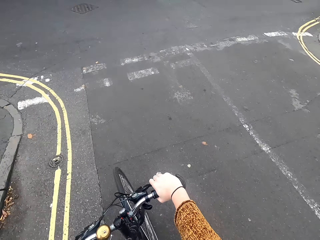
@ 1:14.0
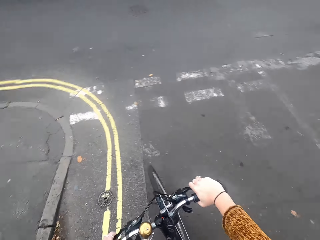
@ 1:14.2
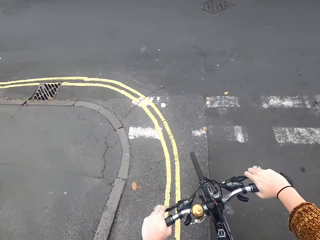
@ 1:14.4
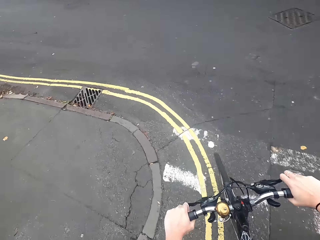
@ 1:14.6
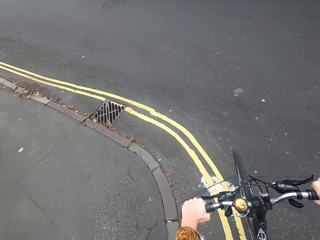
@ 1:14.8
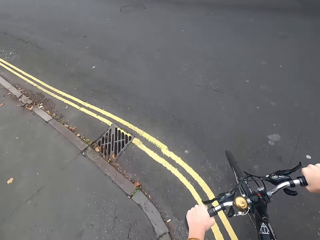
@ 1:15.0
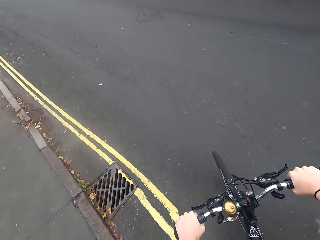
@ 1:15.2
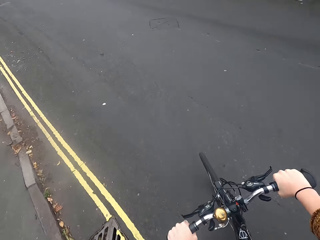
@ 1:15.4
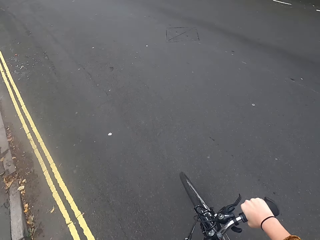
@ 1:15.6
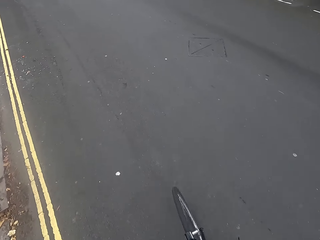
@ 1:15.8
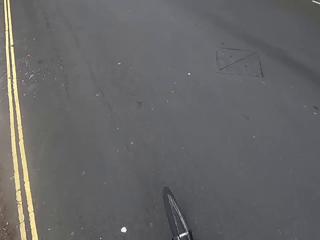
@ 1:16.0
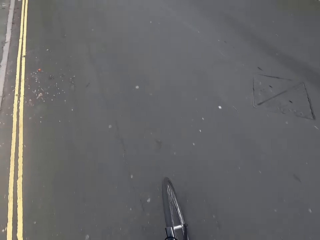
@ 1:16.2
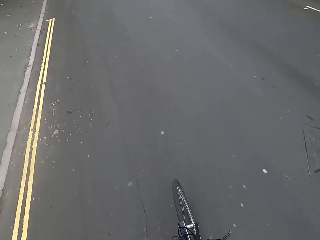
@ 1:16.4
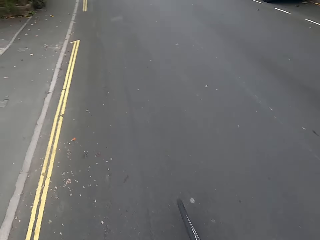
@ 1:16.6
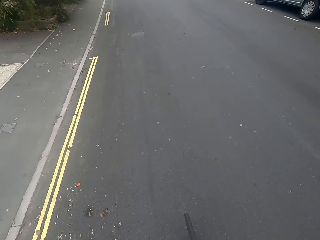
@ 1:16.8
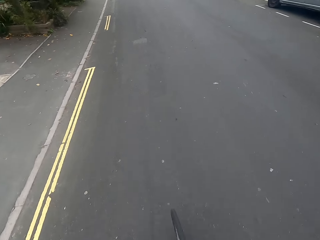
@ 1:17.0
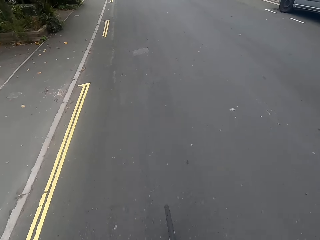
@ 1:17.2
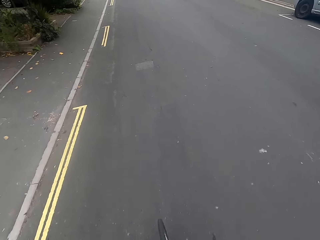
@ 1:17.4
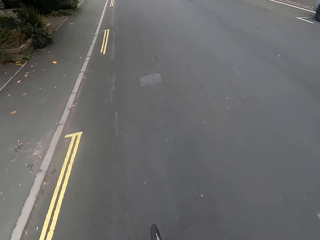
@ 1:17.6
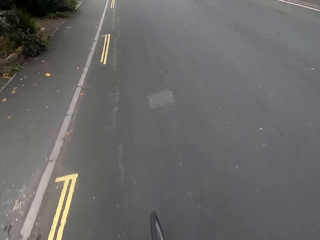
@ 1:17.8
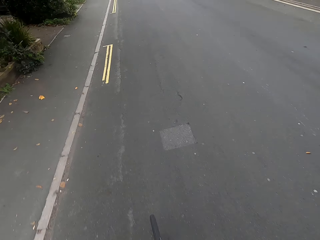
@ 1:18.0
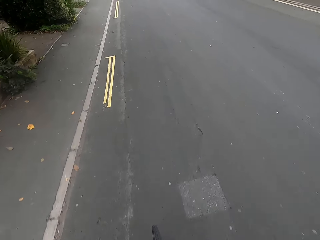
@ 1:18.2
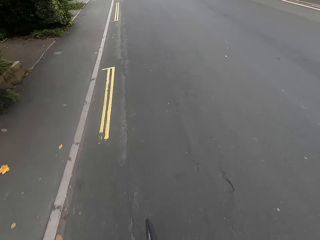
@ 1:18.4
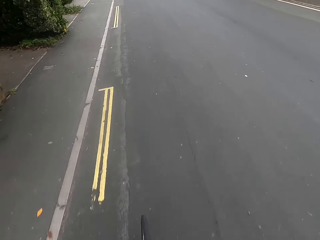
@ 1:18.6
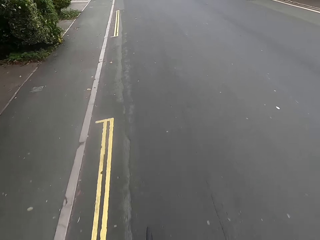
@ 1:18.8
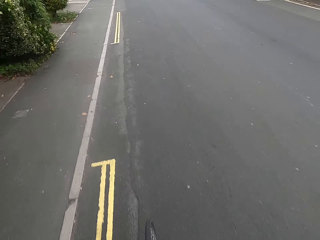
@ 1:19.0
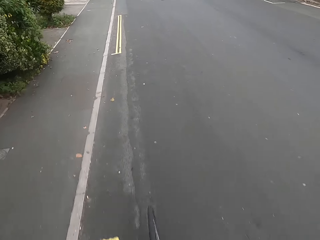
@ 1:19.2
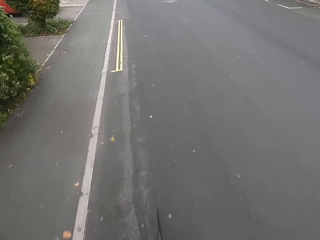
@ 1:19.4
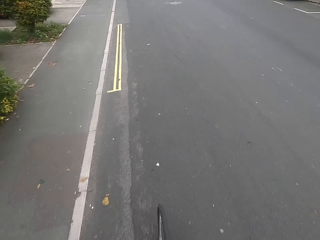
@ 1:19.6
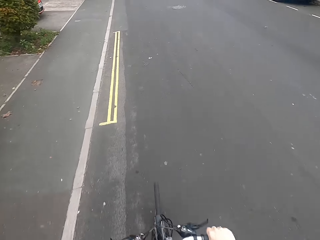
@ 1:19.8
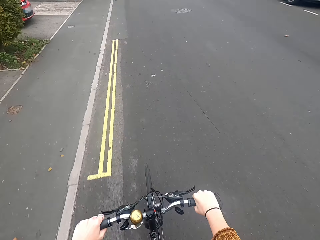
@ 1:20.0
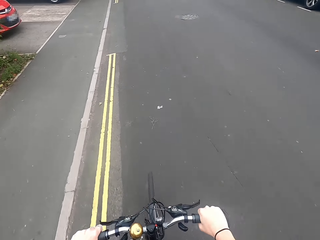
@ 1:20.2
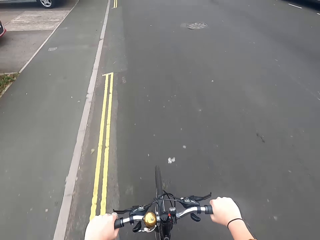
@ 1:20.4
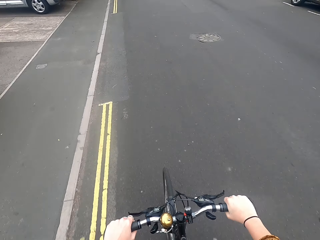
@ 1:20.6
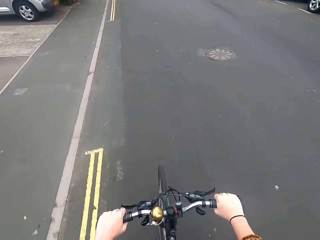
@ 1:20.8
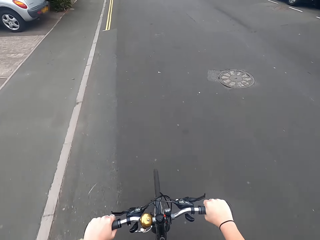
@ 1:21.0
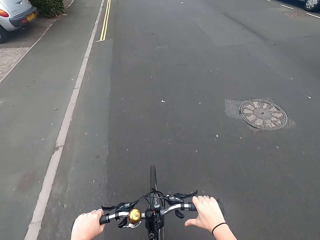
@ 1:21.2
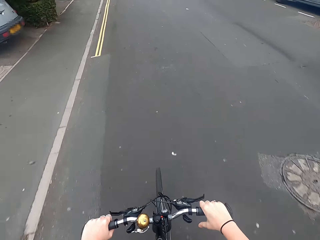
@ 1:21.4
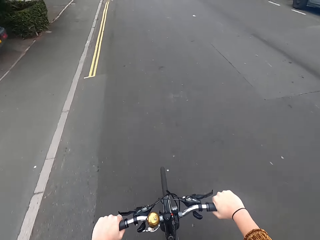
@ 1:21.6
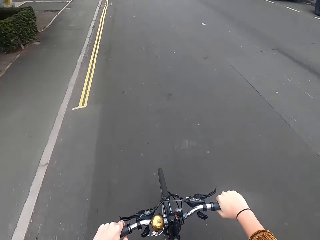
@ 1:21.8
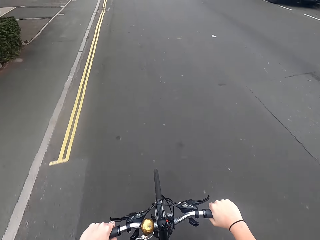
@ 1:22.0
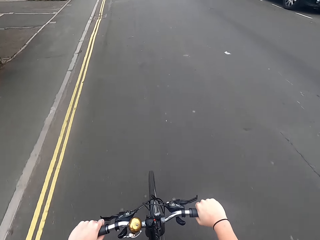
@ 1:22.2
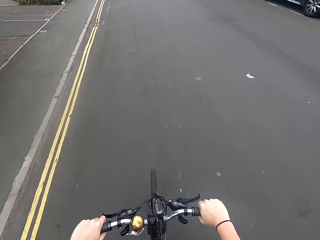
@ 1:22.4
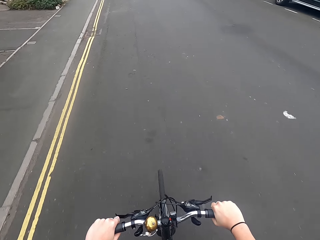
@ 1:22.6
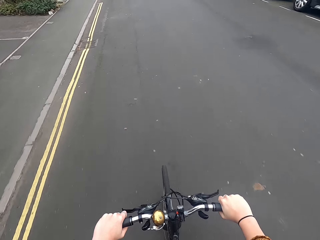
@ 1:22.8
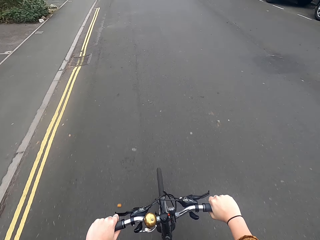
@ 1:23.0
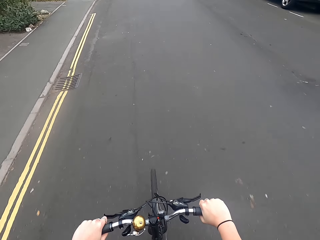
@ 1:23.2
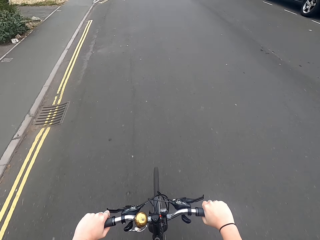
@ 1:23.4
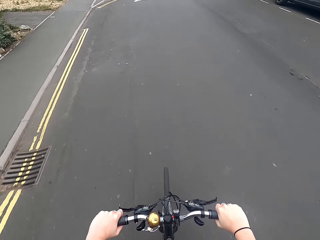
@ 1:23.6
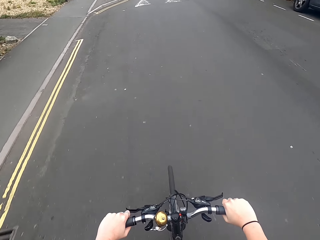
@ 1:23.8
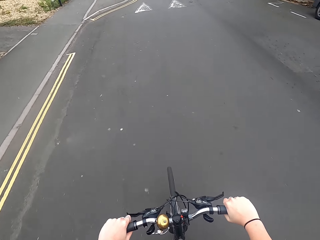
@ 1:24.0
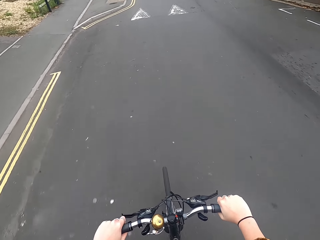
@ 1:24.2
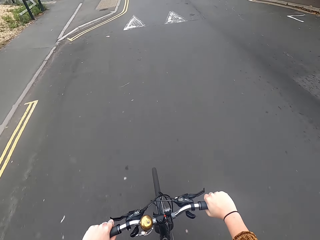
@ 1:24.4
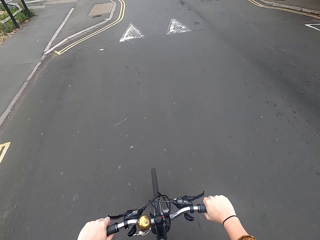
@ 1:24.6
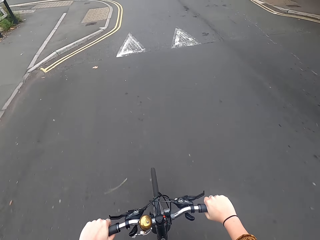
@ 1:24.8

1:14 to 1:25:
The camera wearer turns to the left.

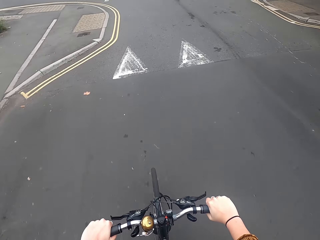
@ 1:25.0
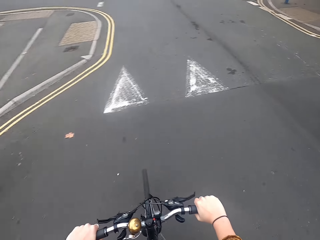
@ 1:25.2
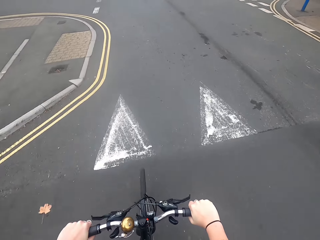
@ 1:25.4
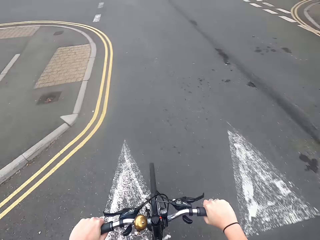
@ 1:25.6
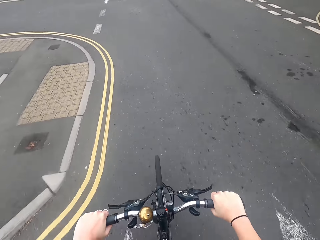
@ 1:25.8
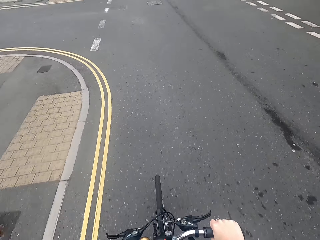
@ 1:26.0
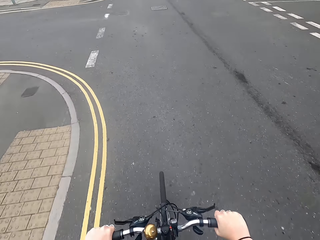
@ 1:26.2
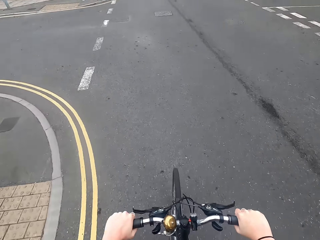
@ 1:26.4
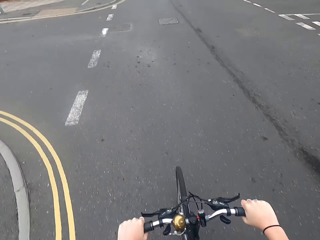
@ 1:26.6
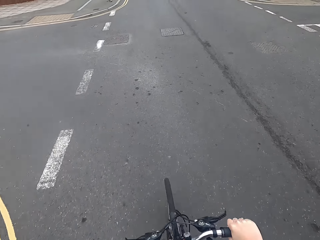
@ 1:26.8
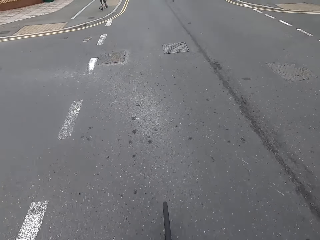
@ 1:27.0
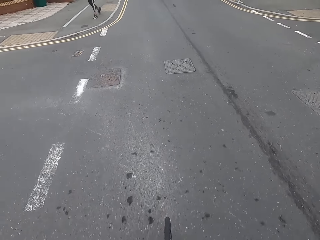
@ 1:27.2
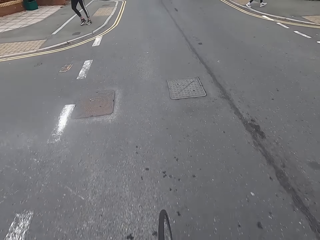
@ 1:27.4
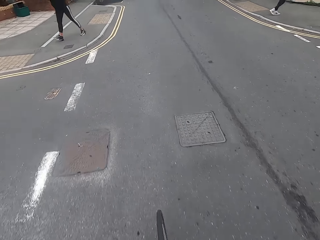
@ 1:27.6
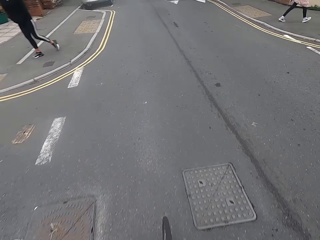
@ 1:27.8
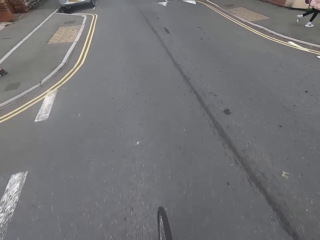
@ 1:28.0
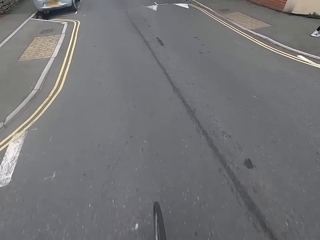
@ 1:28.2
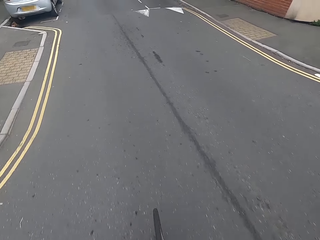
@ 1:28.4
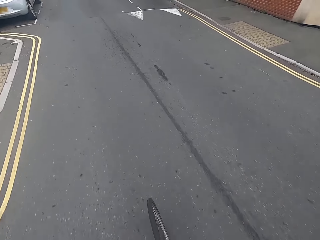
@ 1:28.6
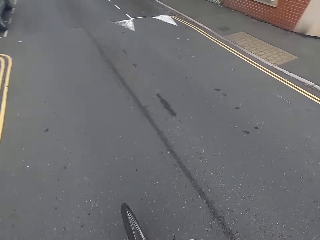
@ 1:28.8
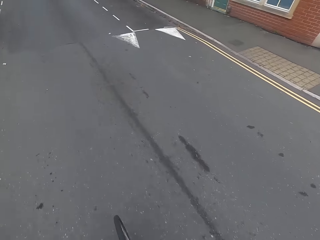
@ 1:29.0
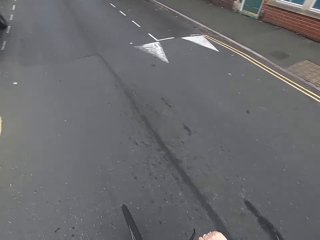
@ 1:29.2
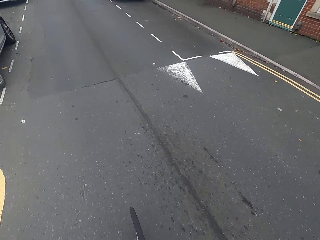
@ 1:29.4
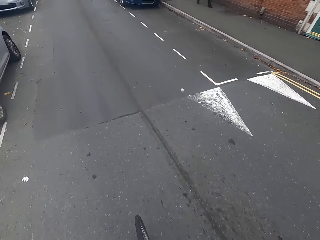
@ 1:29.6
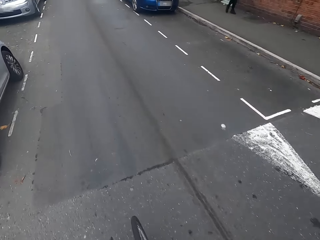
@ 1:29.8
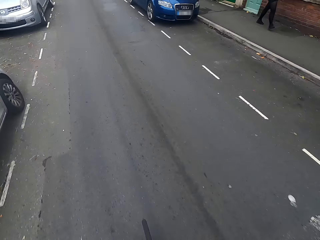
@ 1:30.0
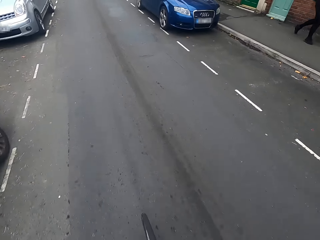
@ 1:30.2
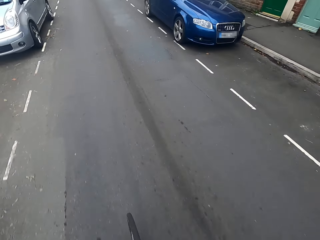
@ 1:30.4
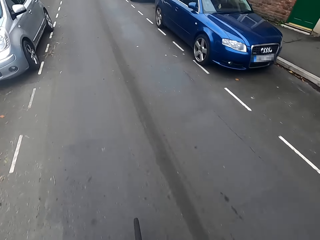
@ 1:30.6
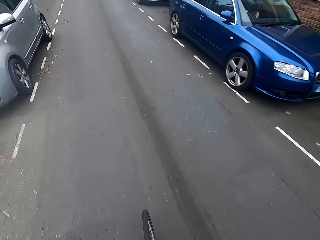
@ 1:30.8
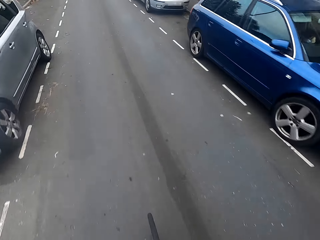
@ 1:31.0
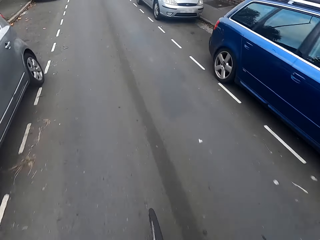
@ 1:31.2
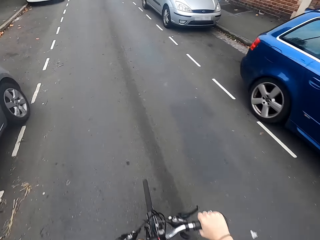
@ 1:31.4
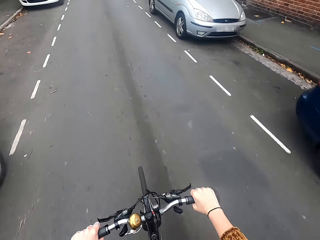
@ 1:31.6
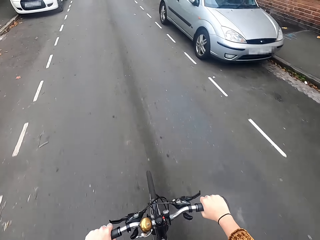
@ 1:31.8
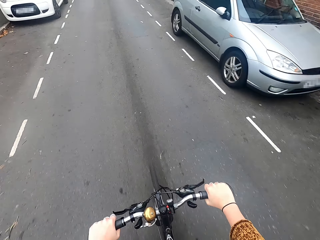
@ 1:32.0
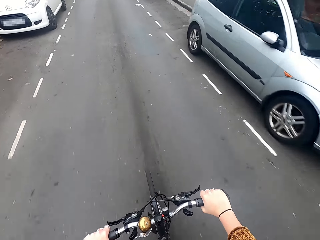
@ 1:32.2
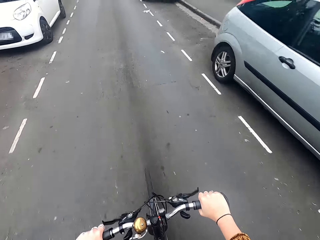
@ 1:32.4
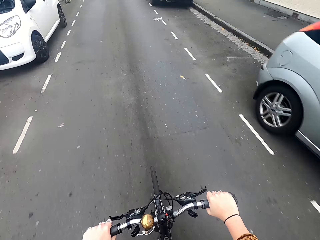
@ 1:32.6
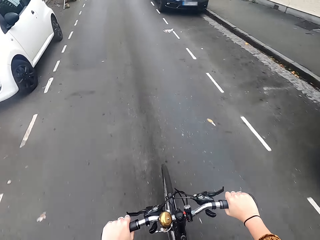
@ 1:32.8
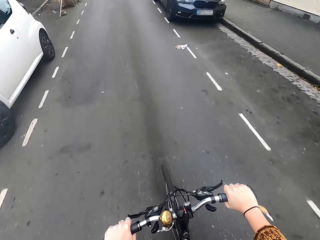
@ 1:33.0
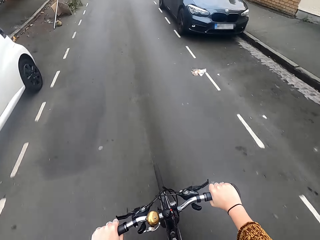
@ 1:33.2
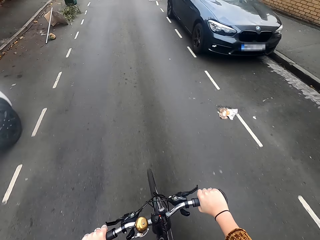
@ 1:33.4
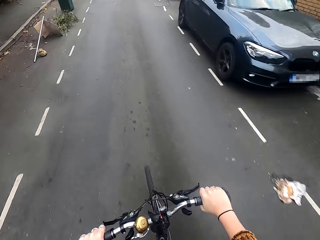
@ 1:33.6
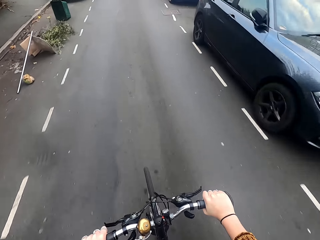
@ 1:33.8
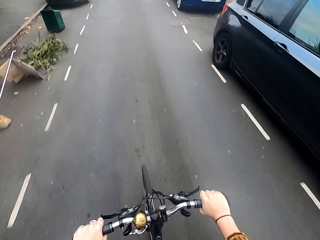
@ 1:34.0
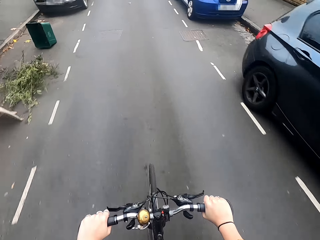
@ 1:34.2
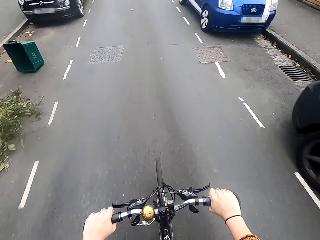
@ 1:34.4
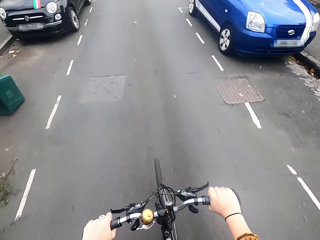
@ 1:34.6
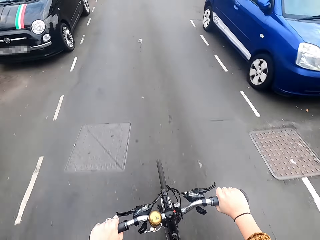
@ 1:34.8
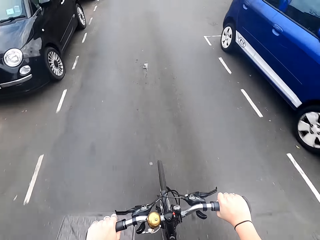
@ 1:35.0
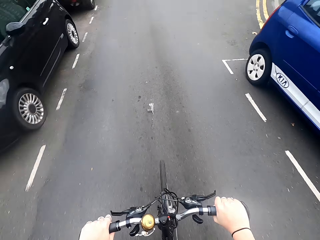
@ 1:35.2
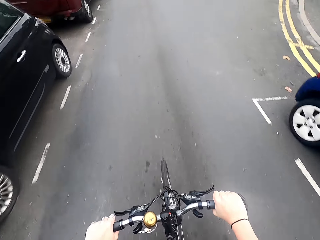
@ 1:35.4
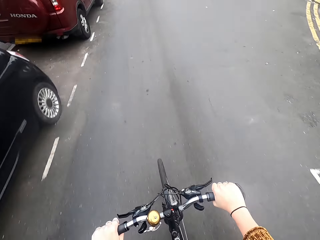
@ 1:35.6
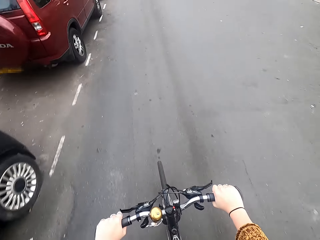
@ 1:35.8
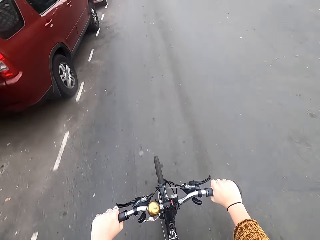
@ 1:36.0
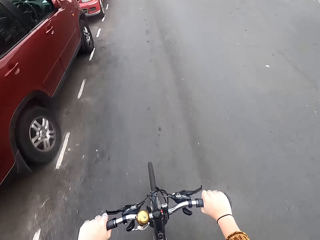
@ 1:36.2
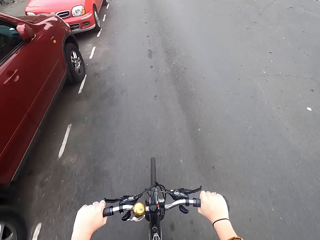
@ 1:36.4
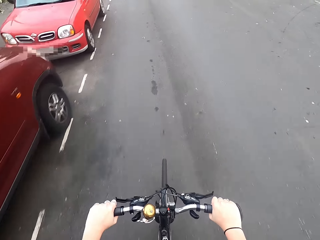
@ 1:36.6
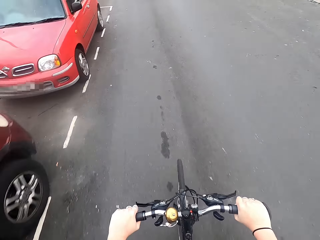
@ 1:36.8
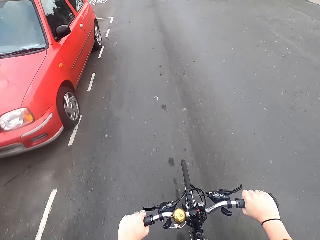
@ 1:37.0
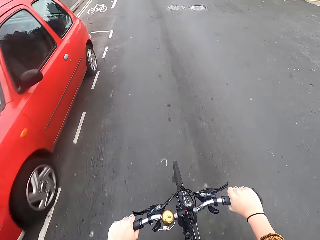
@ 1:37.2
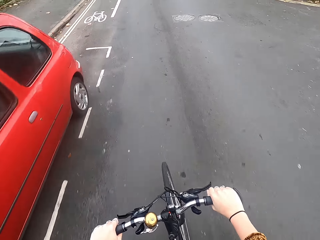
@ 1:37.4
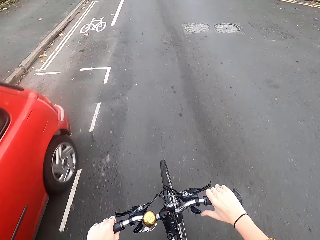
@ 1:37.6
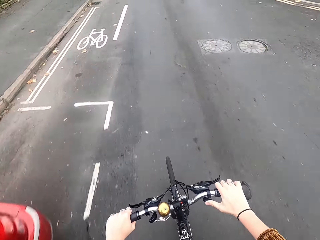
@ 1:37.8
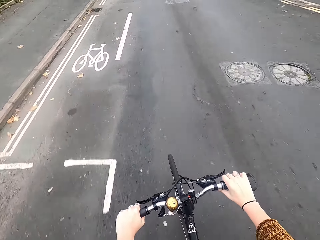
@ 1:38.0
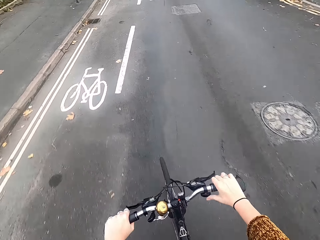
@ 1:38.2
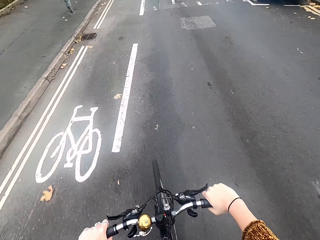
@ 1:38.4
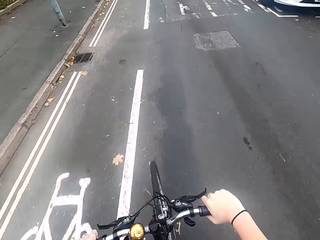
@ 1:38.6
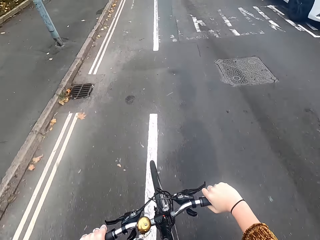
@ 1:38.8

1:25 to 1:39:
The camera wearer rides the bicycle past a man.
